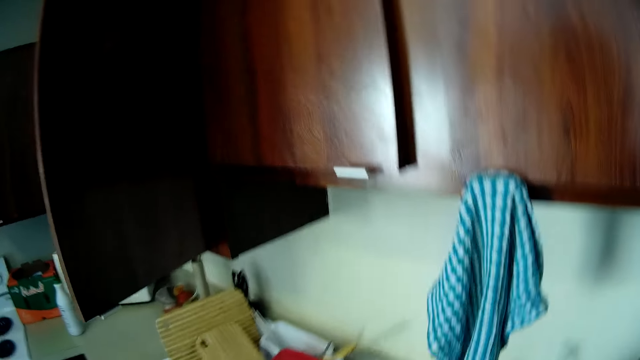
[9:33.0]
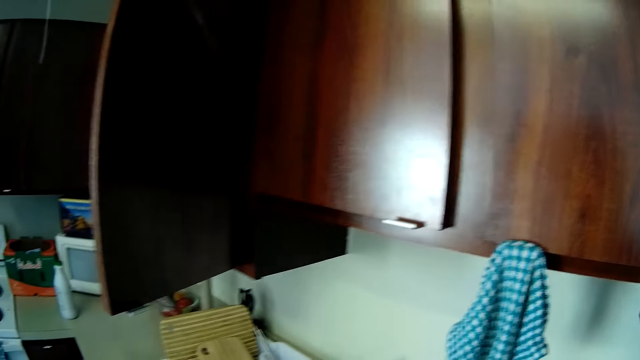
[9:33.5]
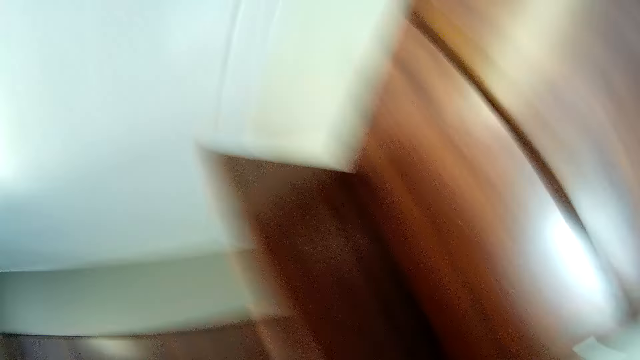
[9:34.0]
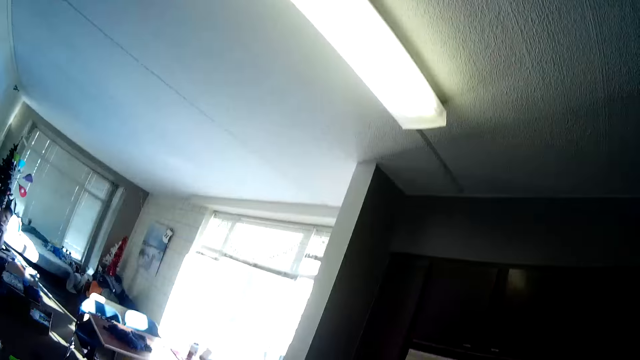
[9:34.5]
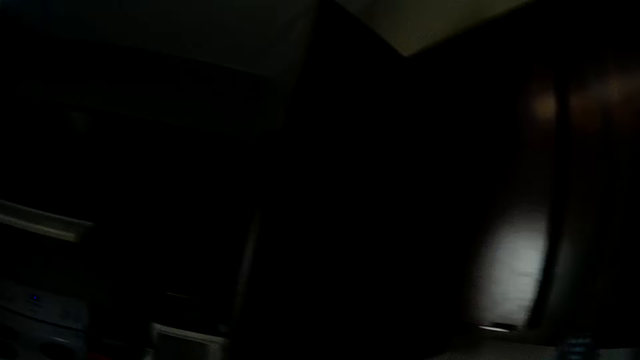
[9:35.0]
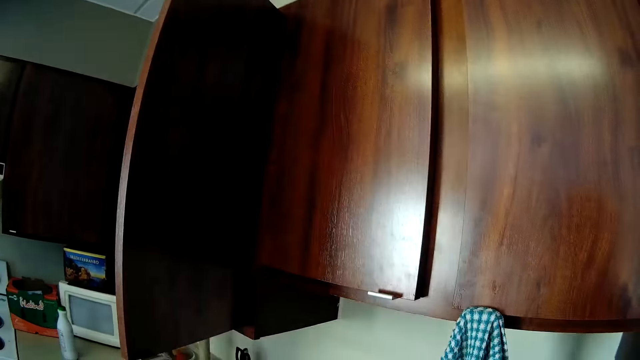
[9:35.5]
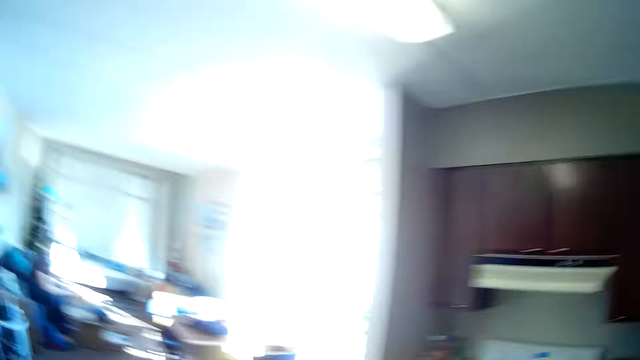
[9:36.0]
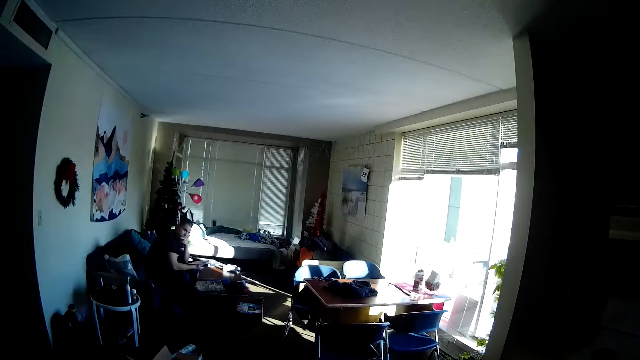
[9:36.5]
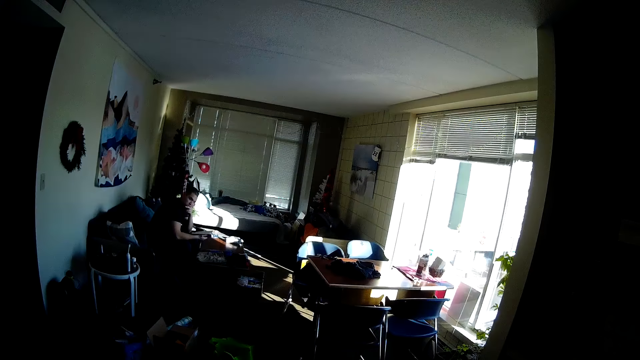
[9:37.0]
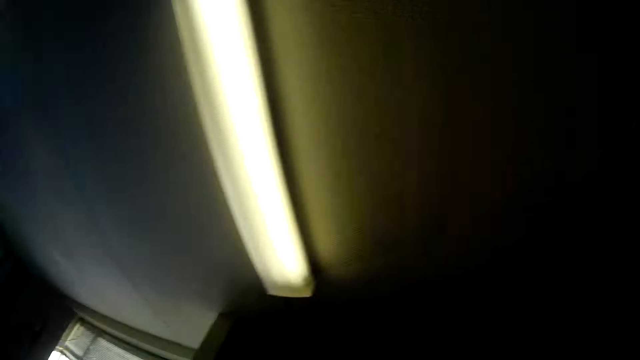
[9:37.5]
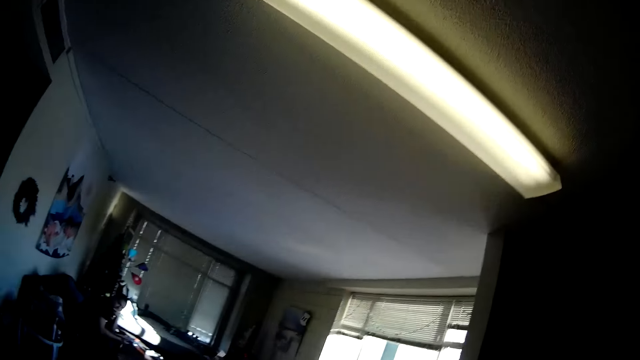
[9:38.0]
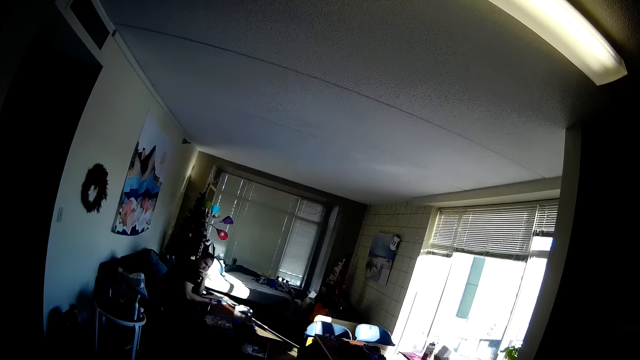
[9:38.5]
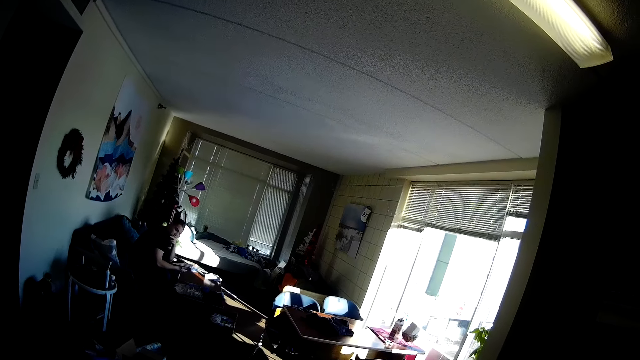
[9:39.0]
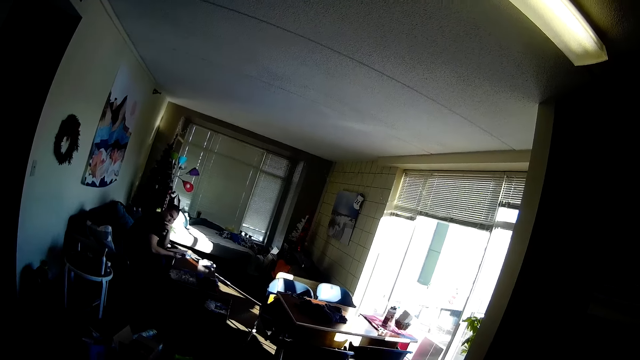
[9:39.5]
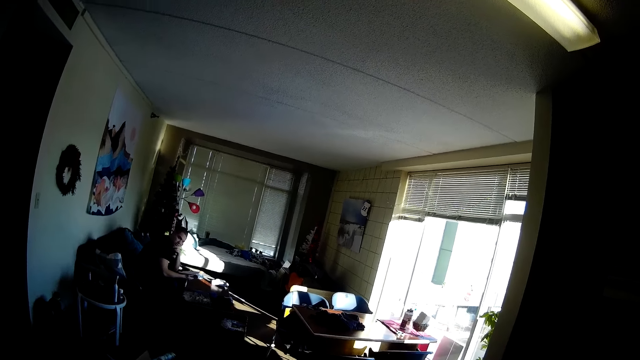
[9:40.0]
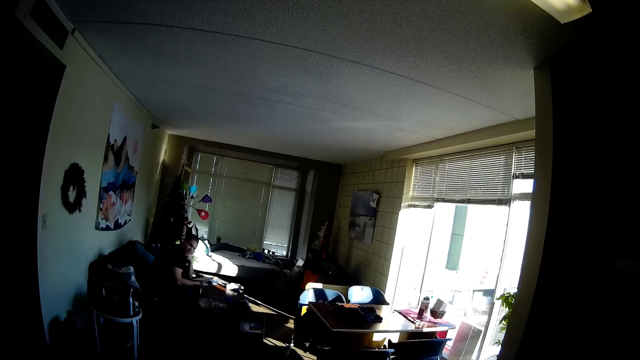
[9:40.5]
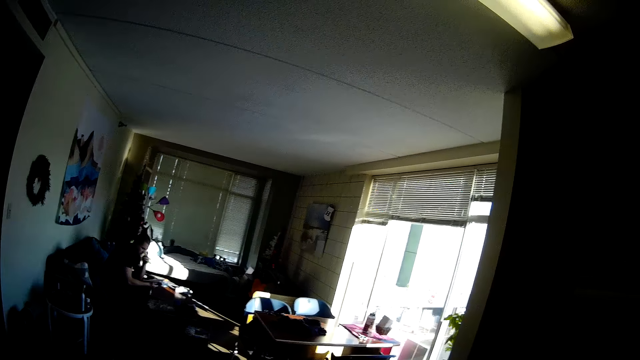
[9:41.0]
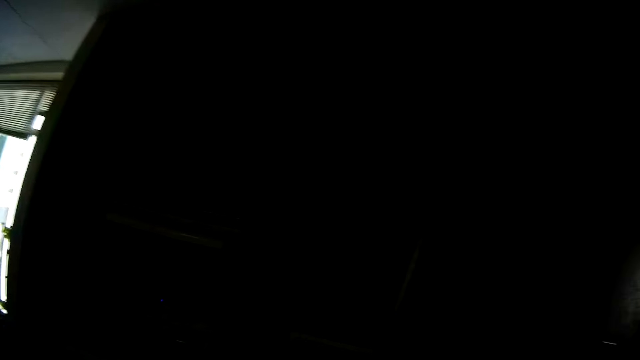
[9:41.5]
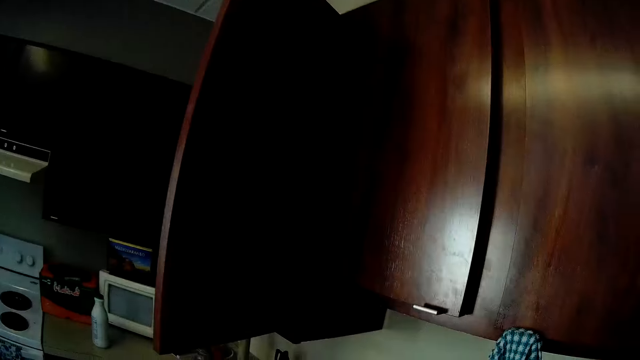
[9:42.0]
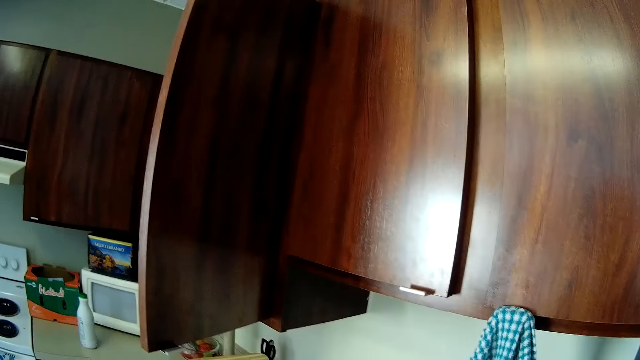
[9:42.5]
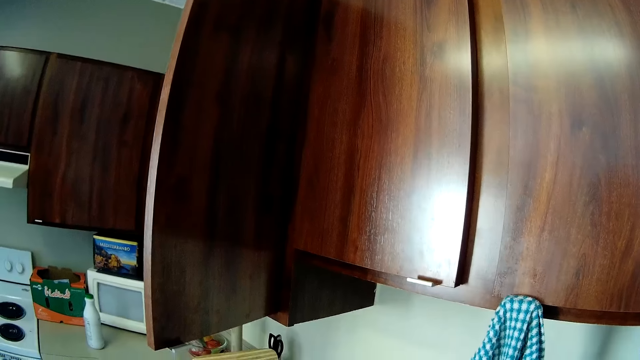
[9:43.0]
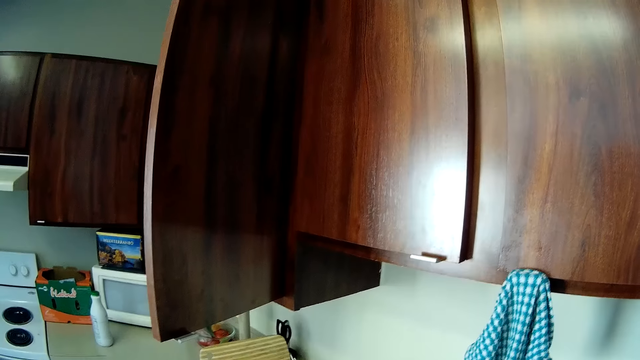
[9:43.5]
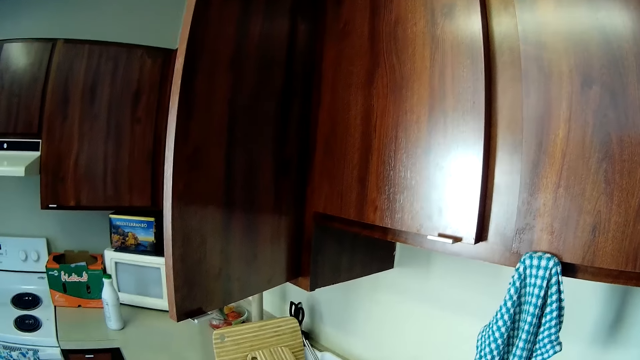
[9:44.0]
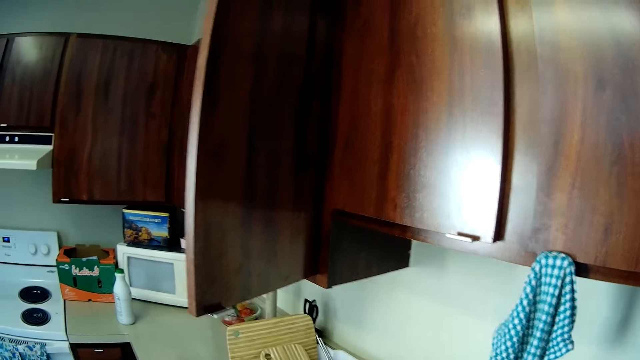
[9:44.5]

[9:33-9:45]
The camera wearer walks around. They look around.

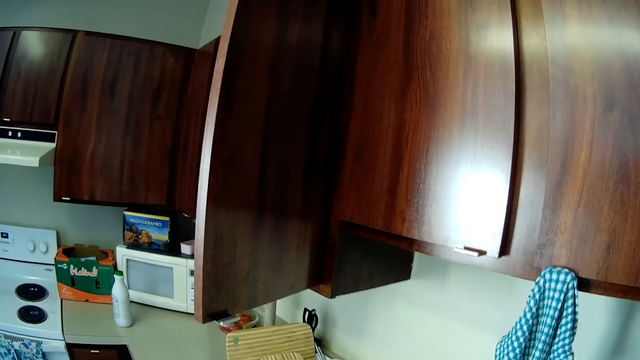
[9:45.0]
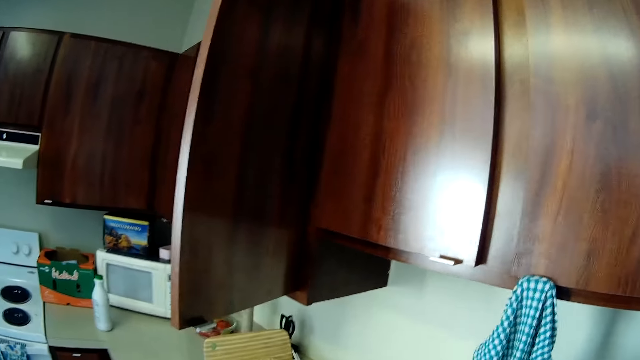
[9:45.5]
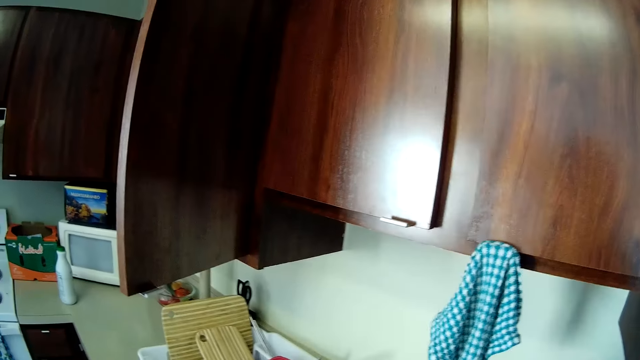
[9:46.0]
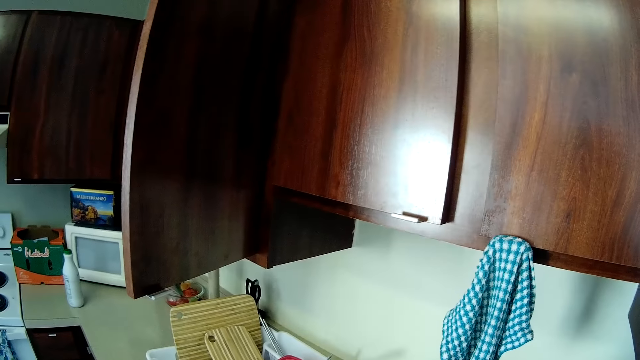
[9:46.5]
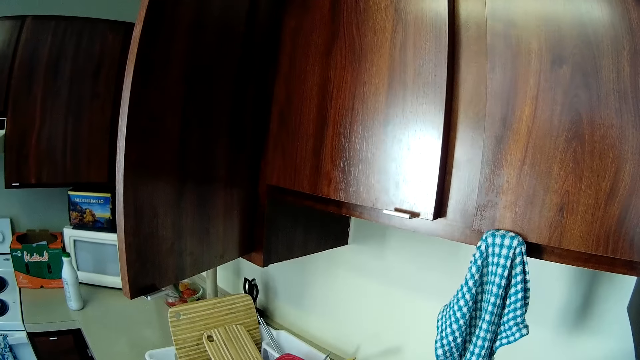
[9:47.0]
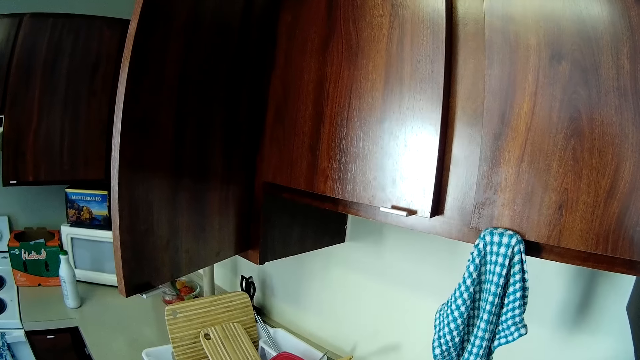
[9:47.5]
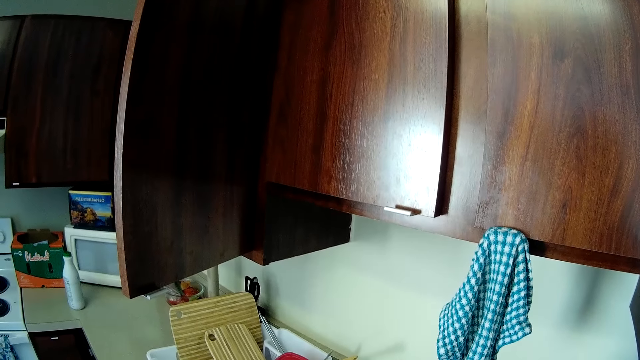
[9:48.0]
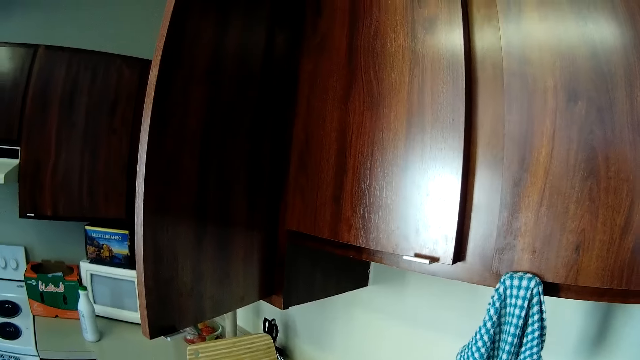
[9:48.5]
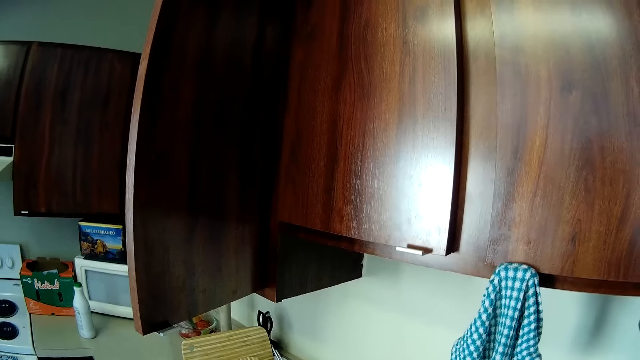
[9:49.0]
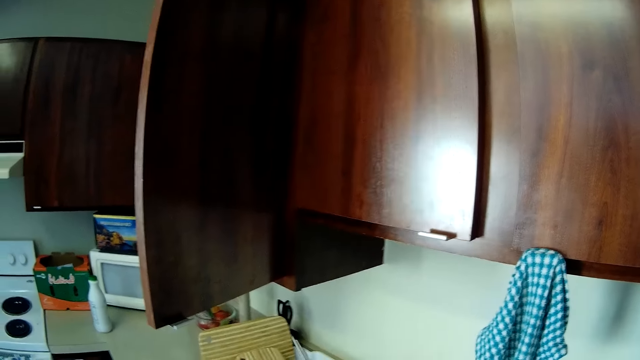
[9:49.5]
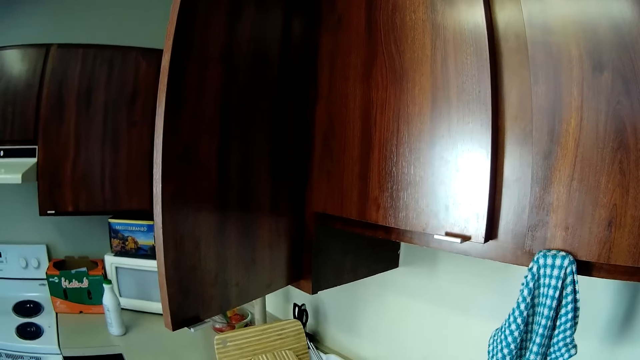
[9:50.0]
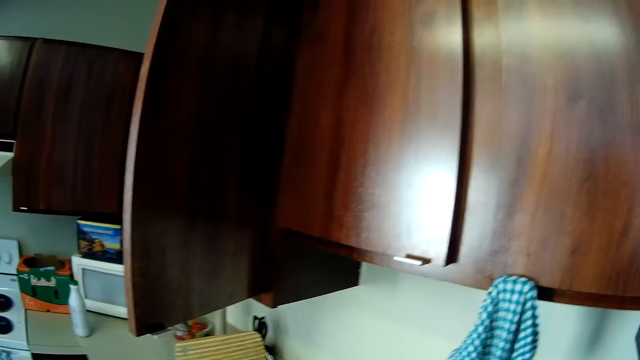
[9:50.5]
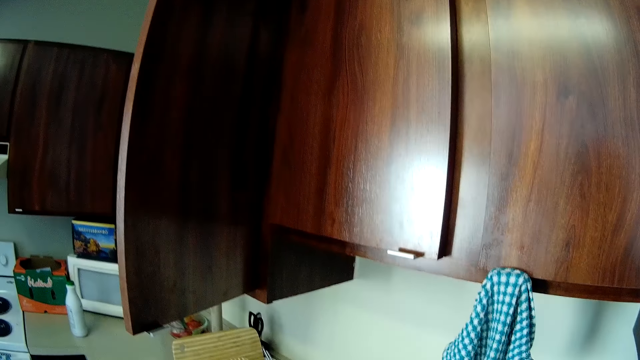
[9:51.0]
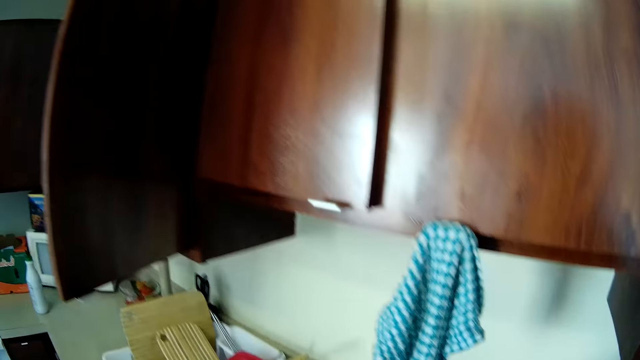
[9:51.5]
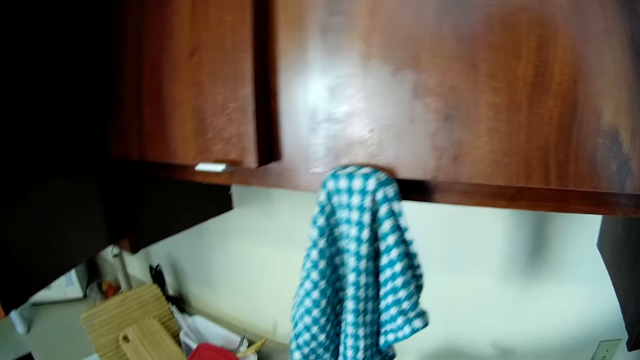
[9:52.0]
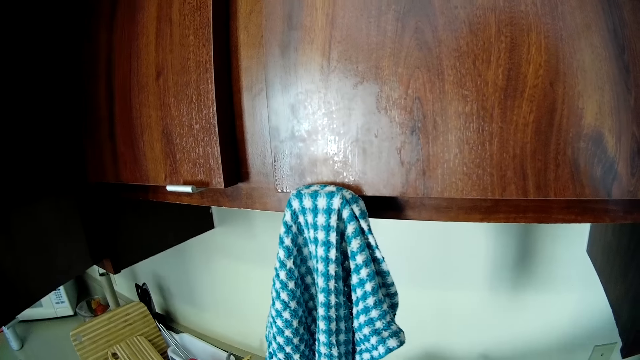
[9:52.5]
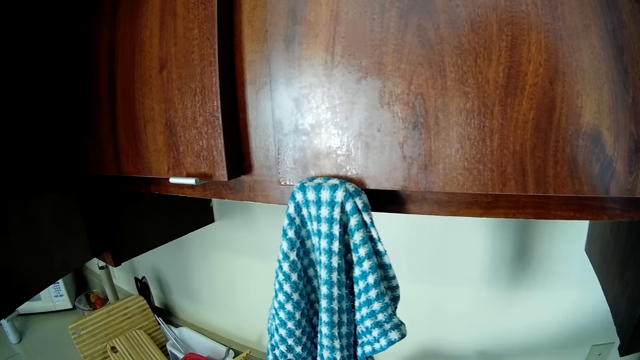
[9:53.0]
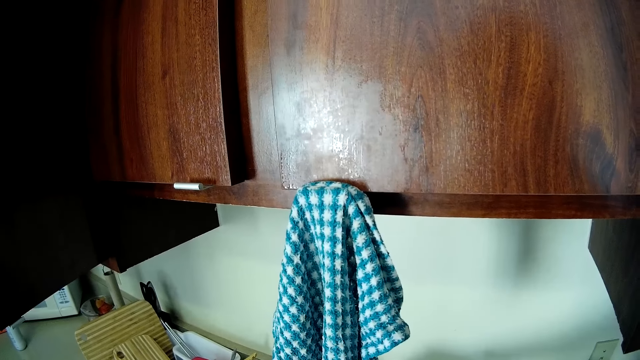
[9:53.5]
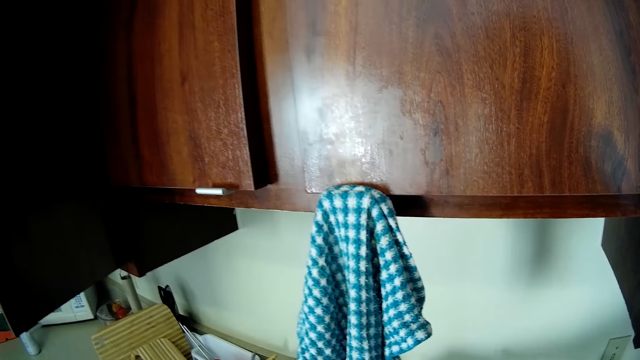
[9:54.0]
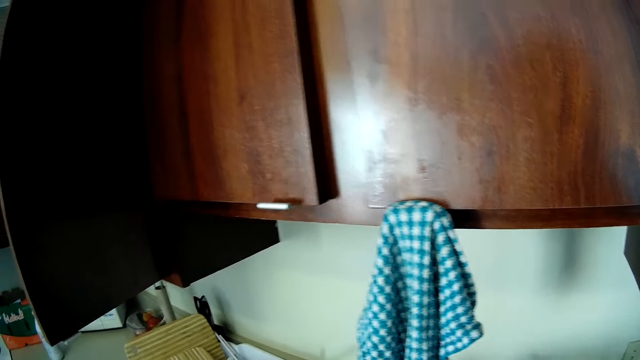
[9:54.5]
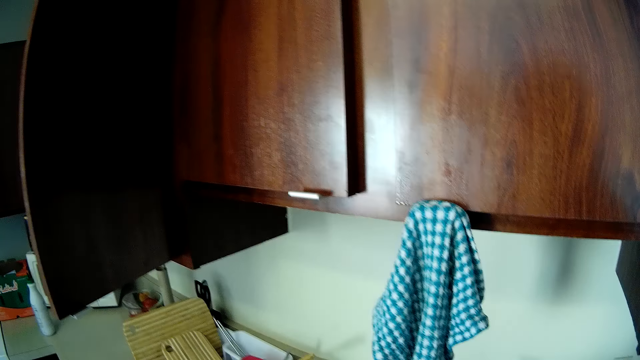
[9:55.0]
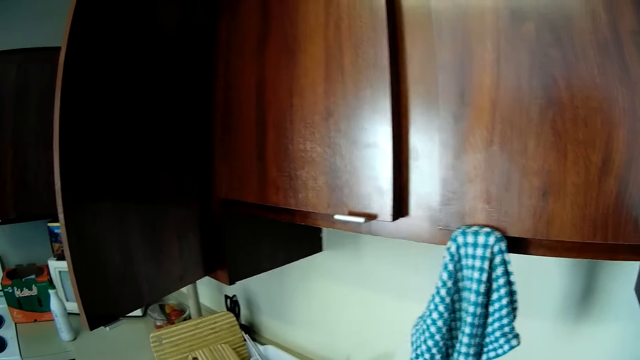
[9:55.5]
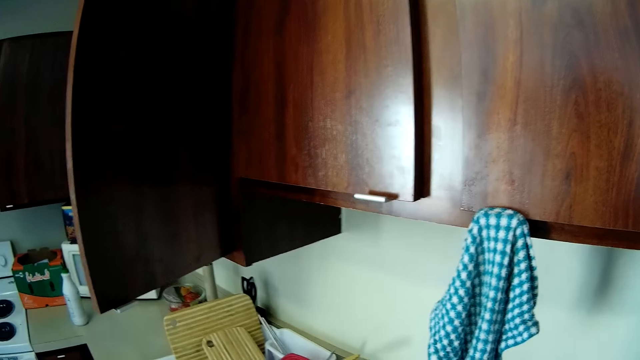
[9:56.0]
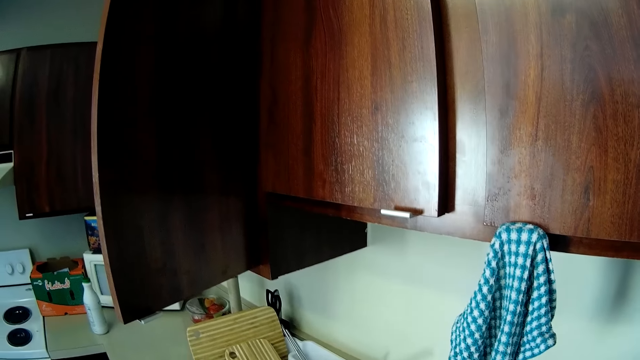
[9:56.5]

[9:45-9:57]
The camera wearer is looking around.
